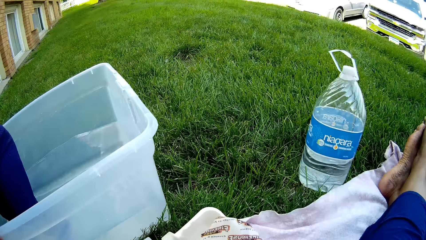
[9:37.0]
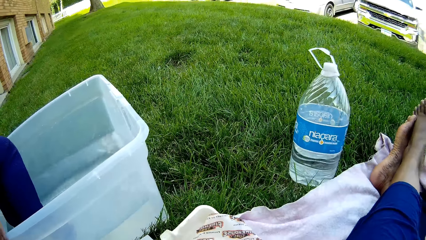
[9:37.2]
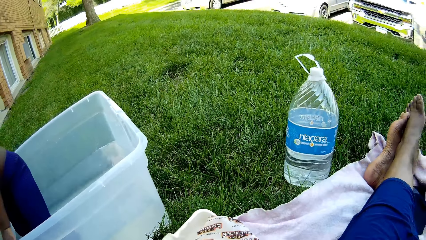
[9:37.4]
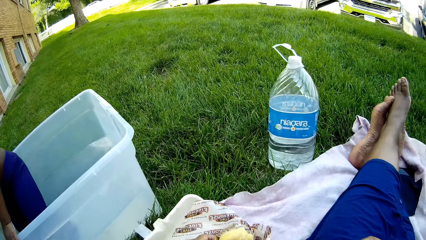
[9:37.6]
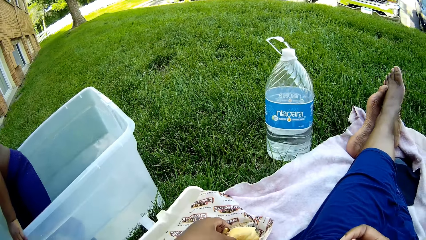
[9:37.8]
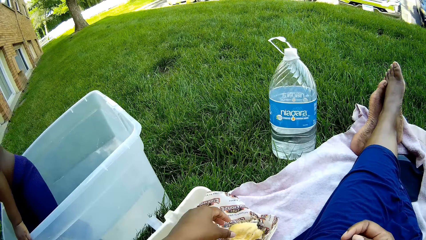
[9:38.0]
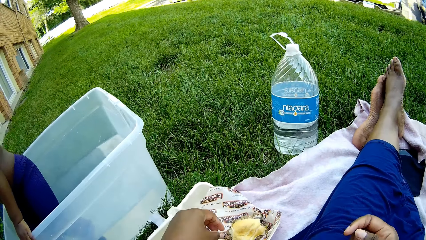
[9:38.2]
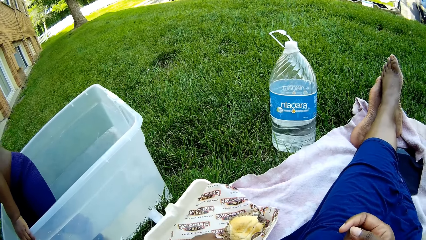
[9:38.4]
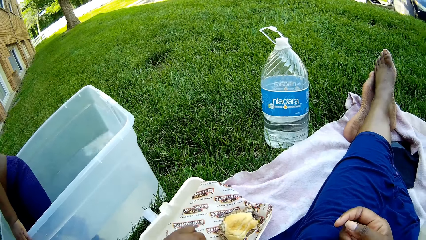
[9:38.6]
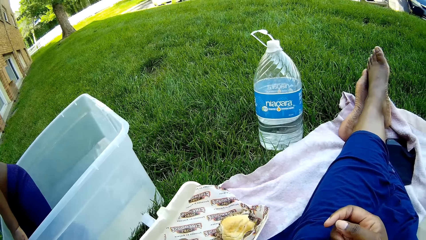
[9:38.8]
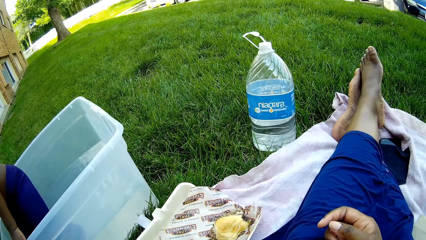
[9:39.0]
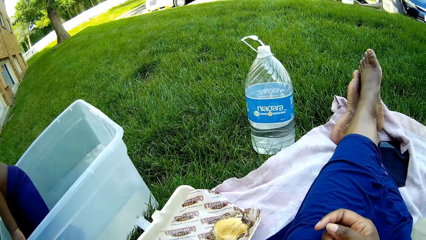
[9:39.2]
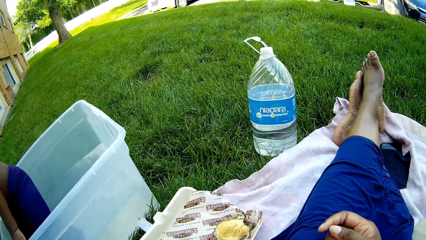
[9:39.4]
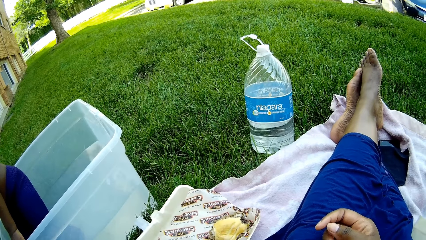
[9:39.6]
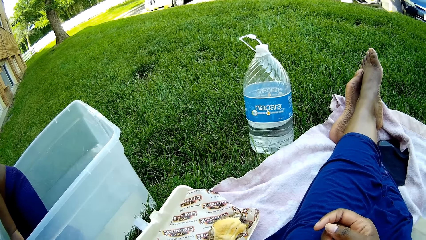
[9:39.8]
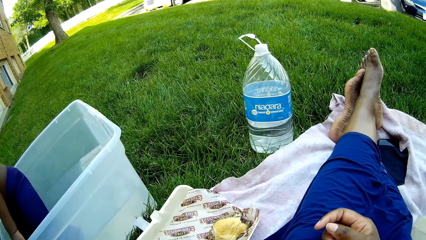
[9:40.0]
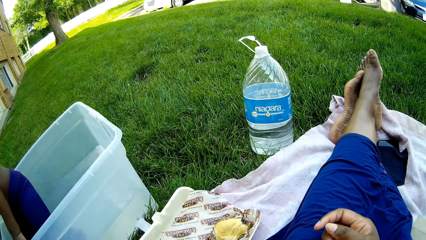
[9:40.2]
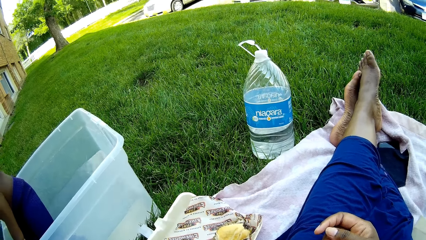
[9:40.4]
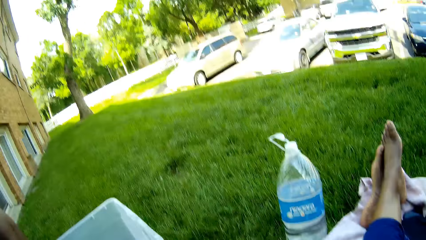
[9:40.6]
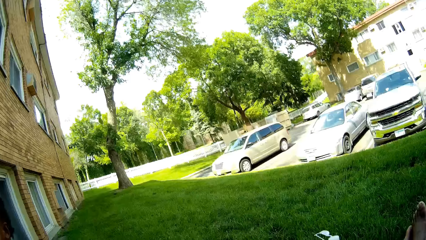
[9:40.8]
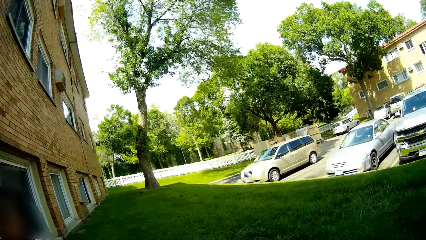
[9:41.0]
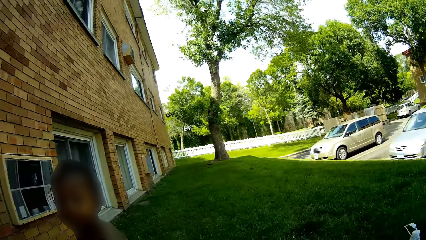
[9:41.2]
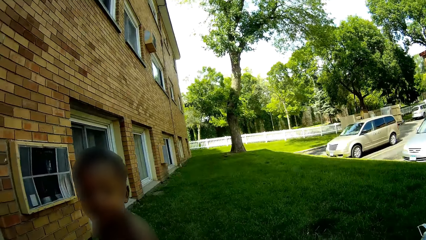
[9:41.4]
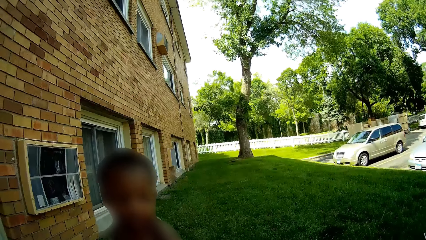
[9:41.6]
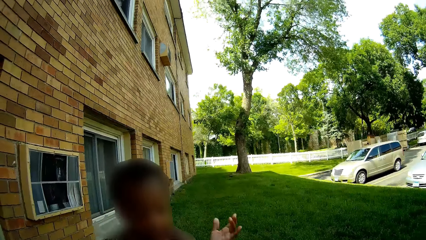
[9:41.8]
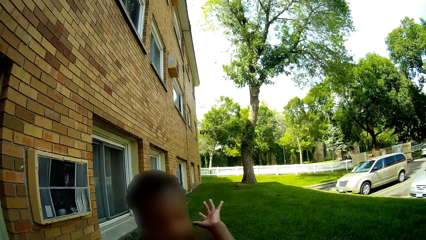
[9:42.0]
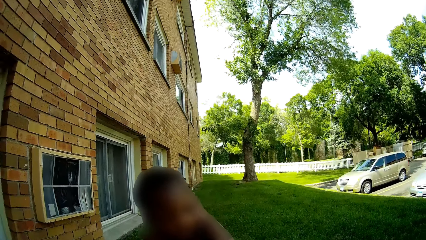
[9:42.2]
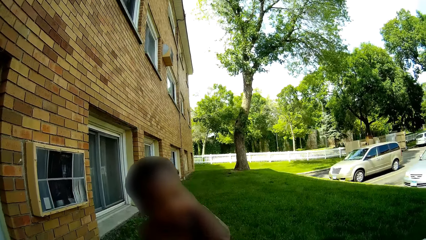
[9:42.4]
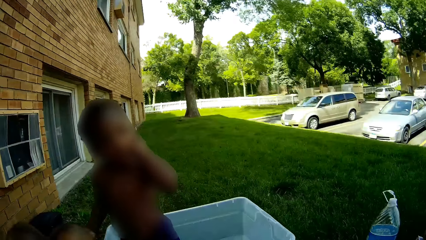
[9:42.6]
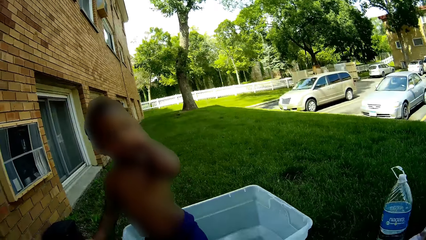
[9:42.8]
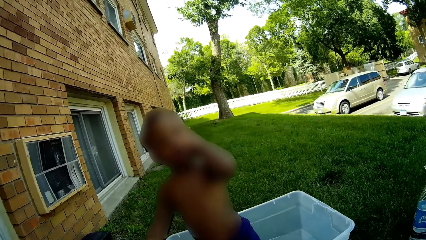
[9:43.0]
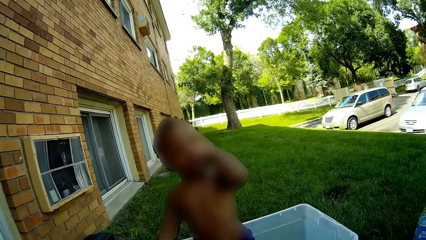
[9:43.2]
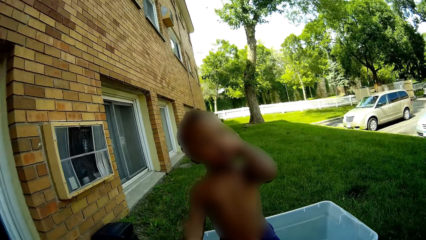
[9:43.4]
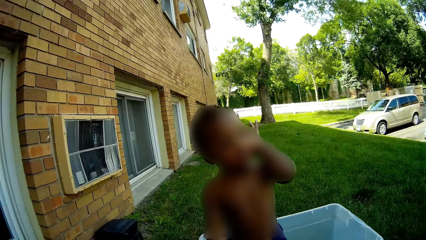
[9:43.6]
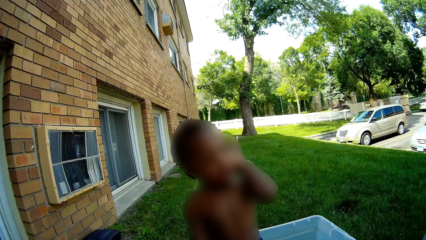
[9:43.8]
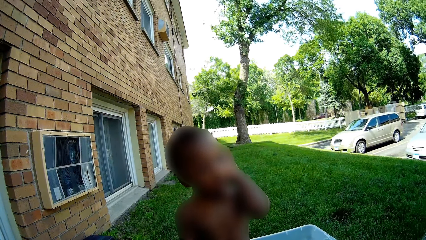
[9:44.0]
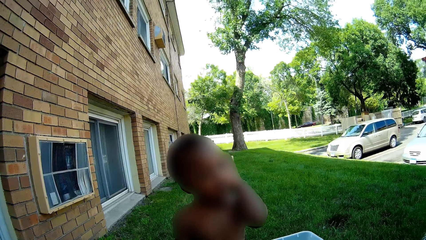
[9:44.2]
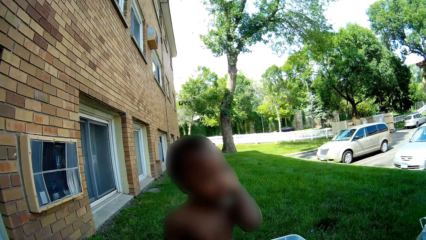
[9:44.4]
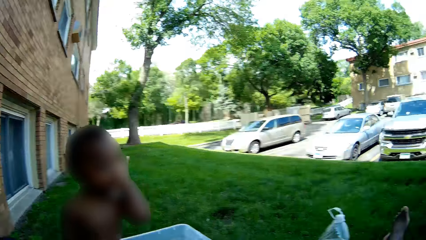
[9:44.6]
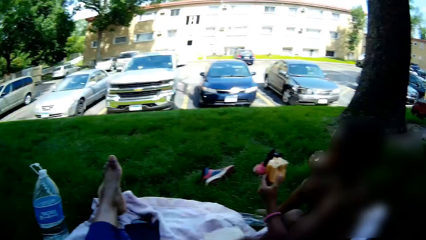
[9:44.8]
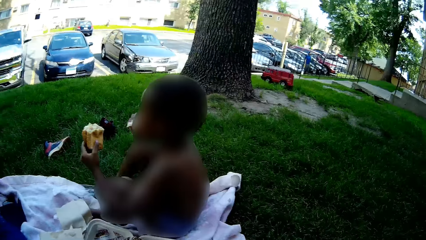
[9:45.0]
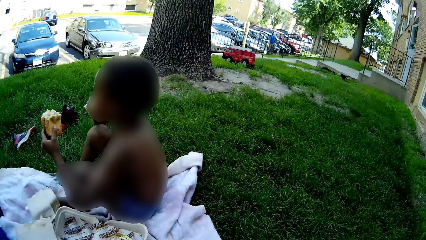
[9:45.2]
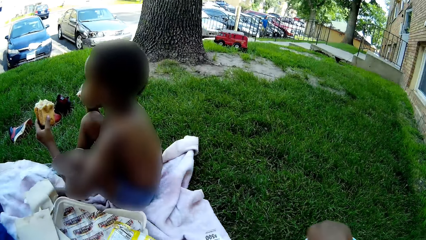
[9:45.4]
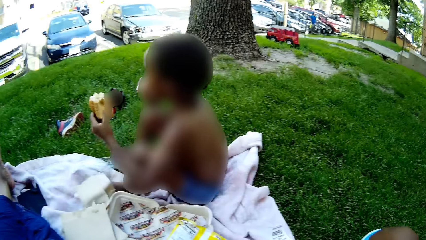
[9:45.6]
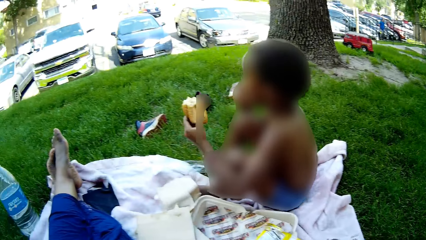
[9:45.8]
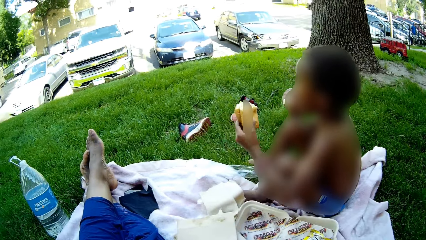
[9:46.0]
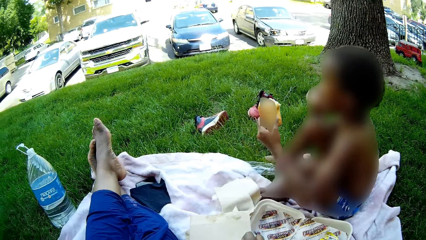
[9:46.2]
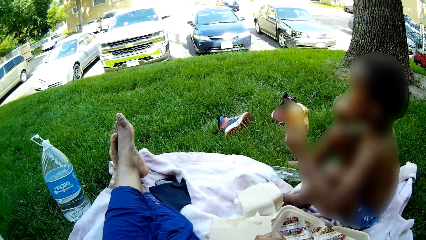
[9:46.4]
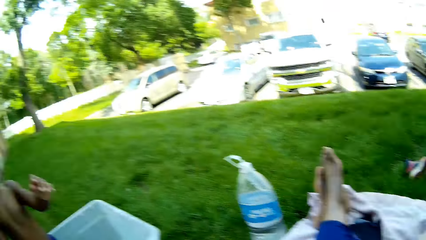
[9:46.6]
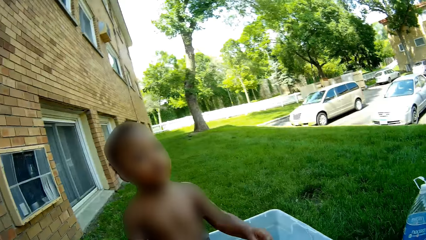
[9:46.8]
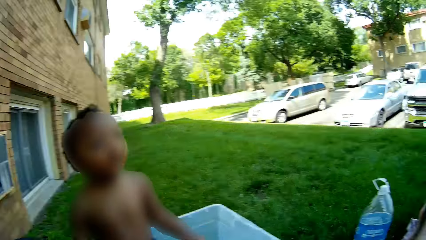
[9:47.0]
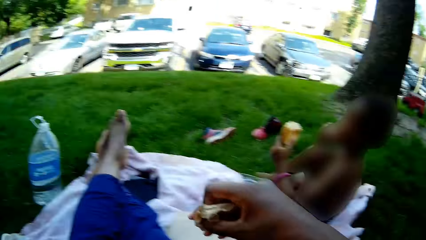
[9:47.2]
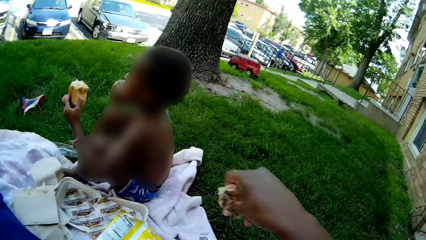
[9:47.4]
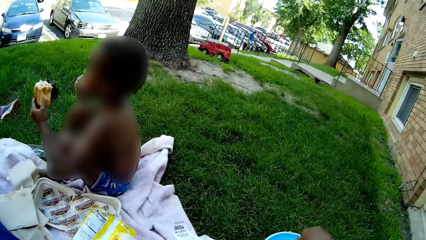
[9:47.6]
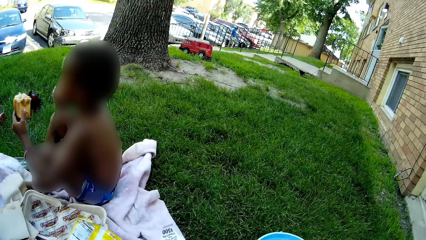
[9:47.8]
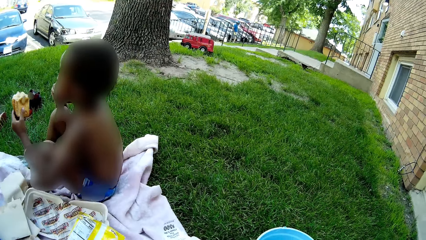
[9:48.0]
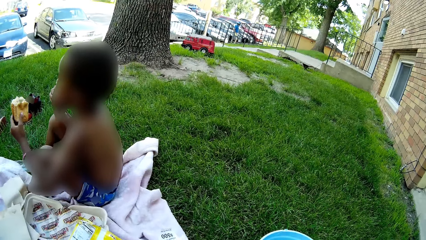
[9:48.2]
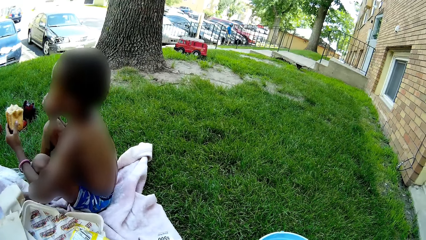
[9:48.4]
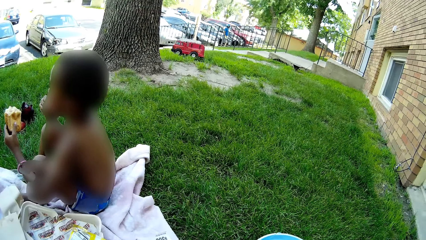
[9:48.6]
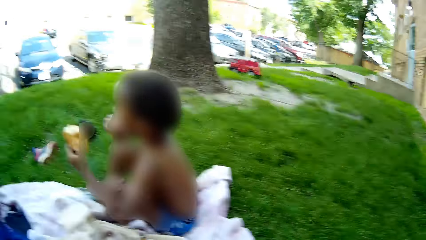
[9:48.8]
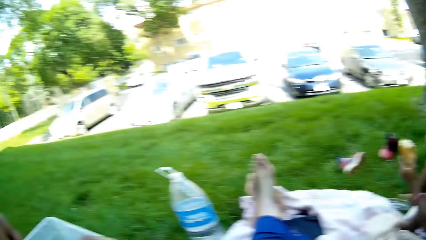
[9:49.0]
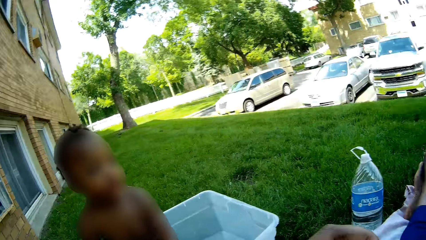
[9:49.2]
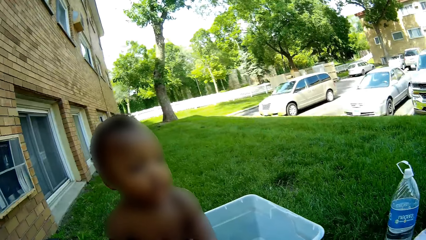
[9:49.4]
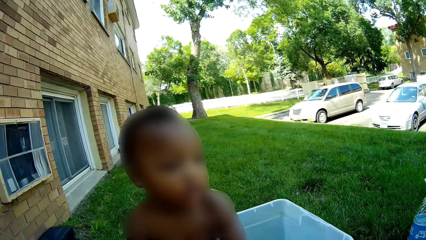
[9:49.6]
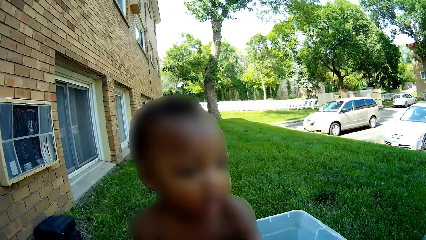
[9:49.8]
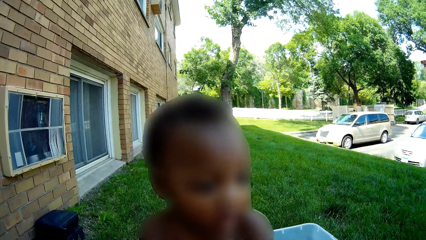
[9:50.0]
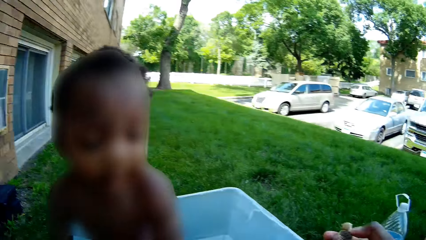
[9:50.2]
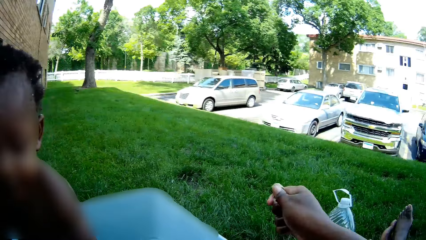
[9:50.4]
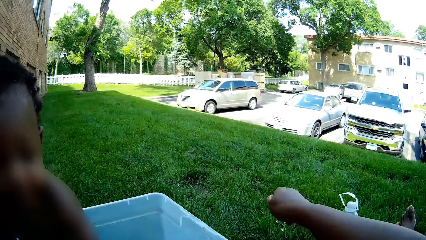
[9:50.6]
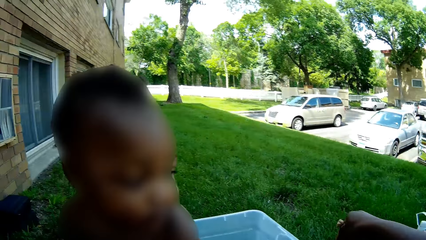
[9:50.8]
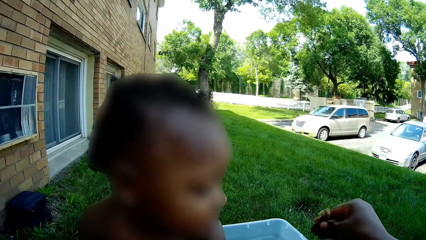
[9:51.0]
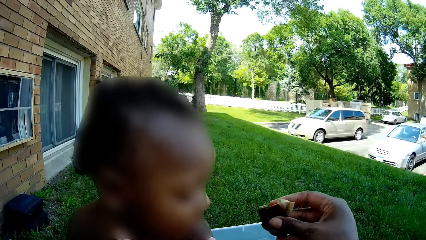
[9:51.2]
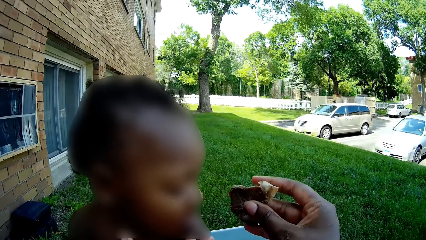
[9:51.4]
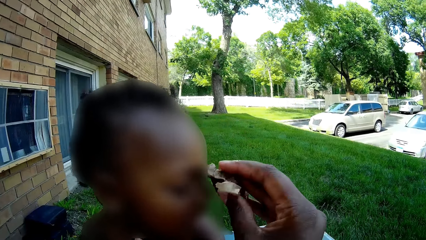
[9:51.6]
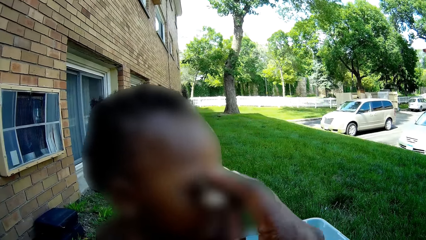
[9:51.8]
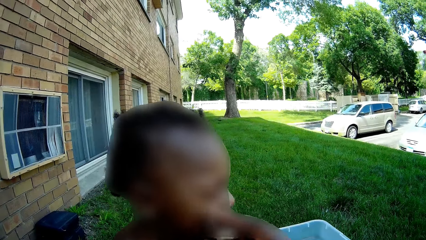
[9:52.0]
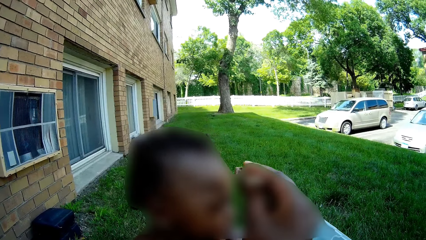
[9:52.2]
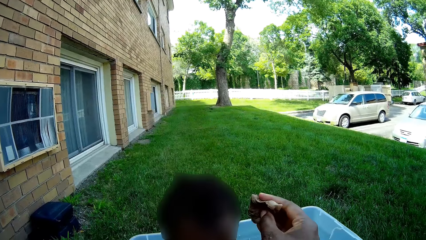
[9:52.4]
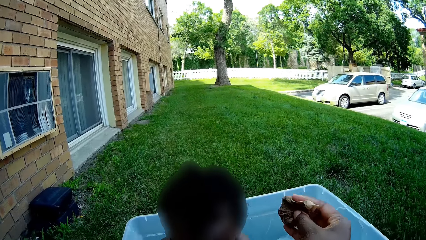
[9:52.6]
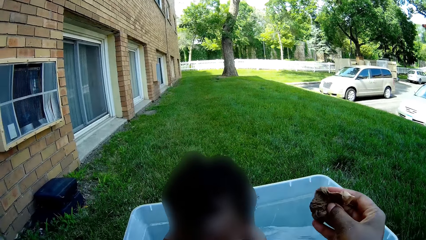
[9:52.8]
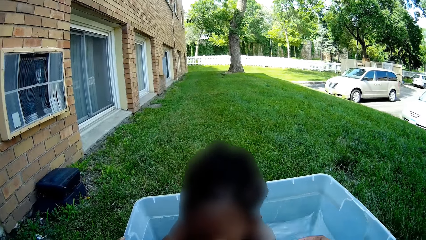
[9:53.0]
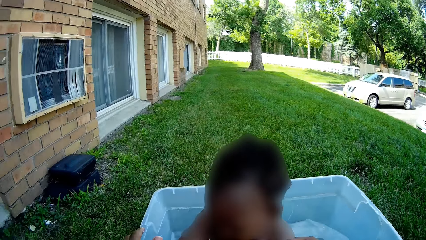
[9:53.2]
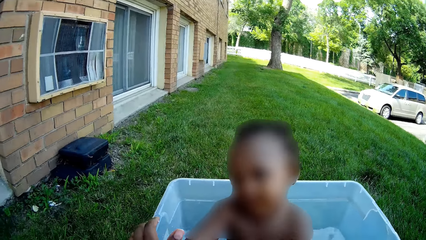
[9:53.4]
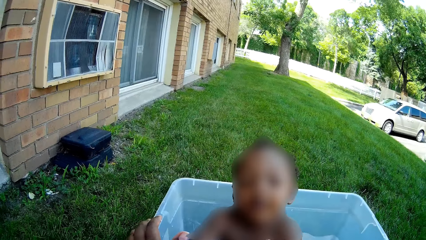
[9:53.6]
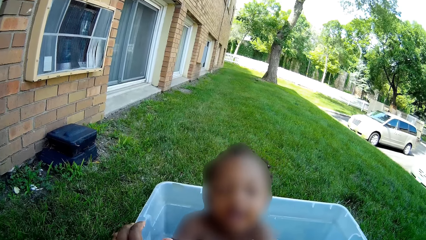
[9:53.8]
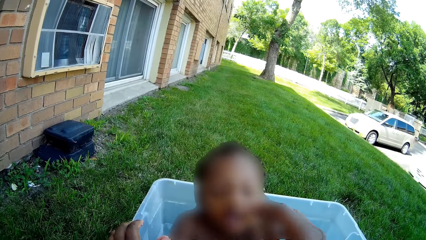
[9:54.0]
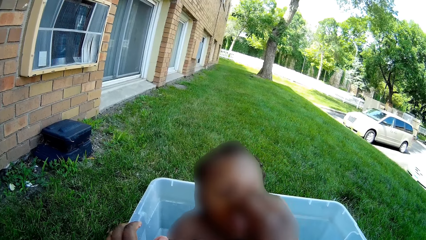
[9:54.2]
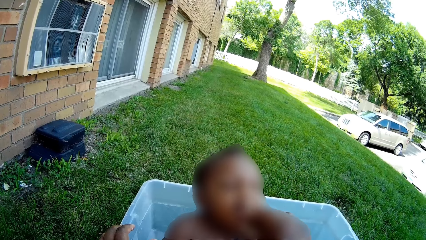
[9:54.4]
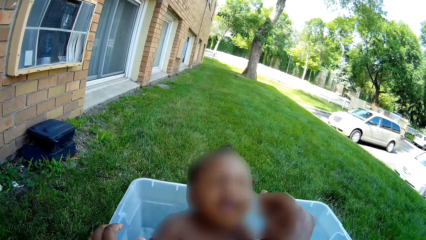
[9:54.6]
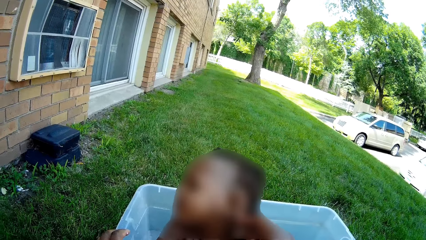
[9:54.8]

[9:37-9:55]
The camera wearer drops a burger into a food pack on the picnic cloth with her left hand. She holds a wipe in her right hand. She squeezes water out of the wipe in her right hand. She wipes the boy in his face with the wipe in her right hand.
